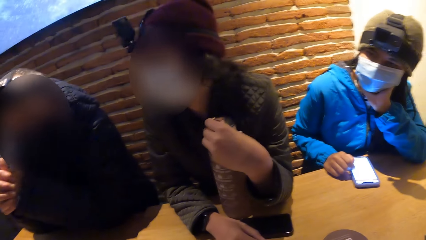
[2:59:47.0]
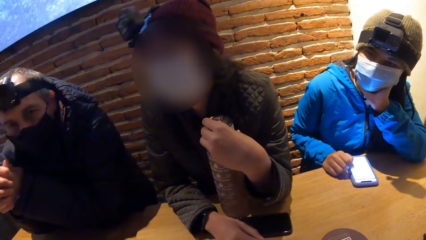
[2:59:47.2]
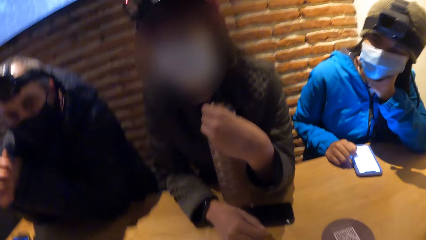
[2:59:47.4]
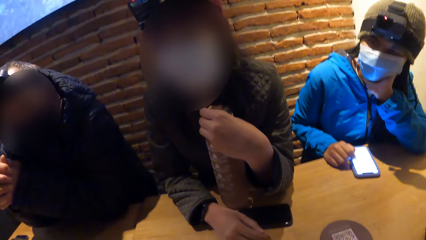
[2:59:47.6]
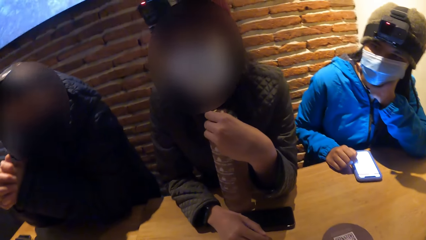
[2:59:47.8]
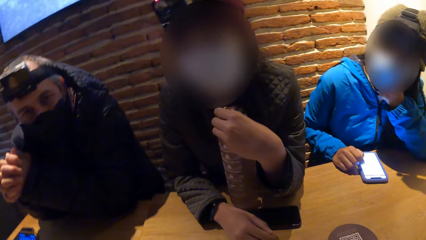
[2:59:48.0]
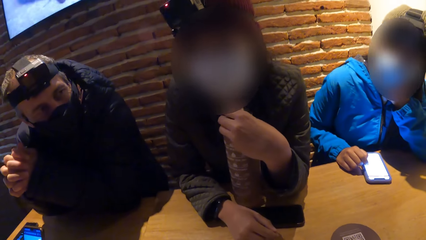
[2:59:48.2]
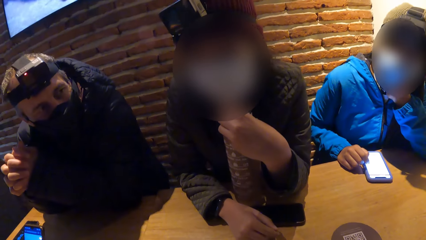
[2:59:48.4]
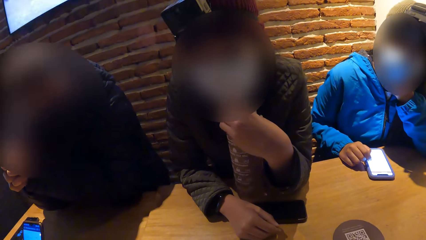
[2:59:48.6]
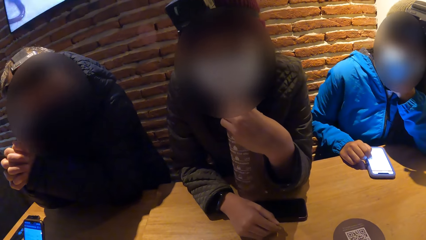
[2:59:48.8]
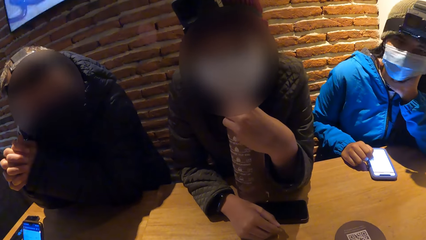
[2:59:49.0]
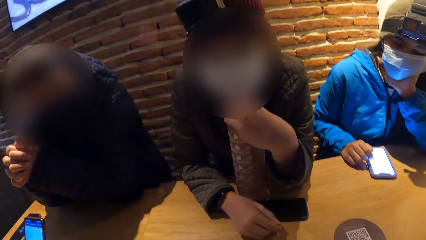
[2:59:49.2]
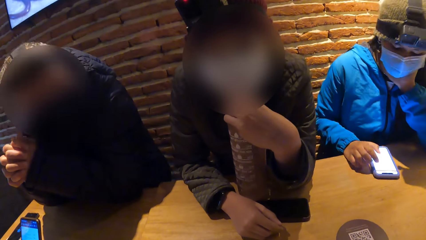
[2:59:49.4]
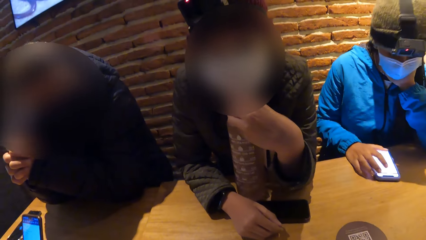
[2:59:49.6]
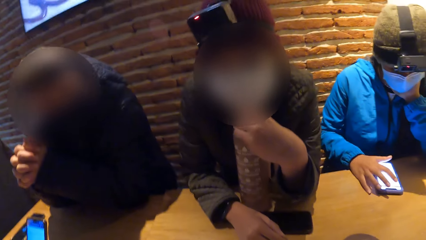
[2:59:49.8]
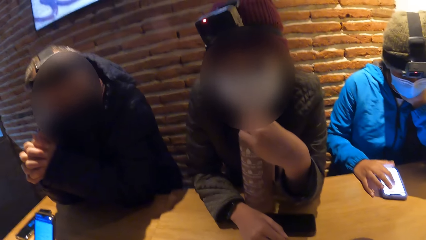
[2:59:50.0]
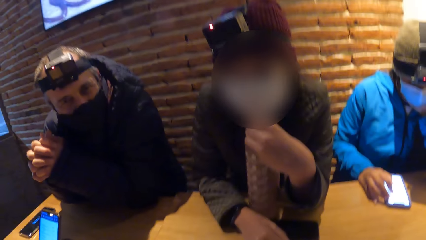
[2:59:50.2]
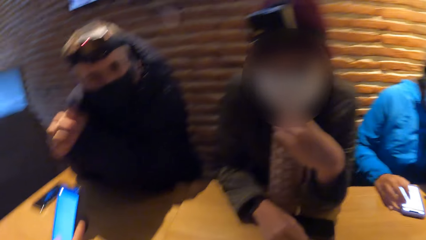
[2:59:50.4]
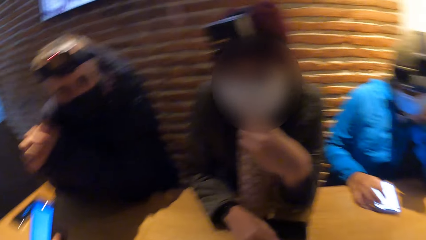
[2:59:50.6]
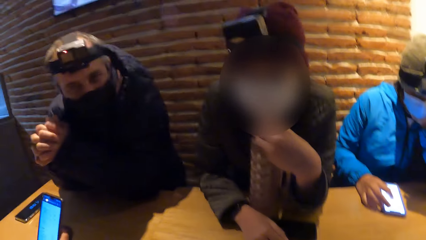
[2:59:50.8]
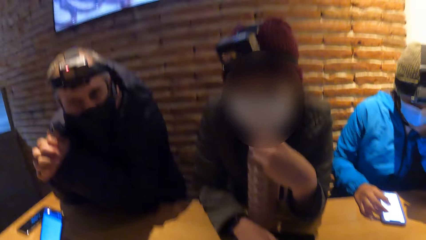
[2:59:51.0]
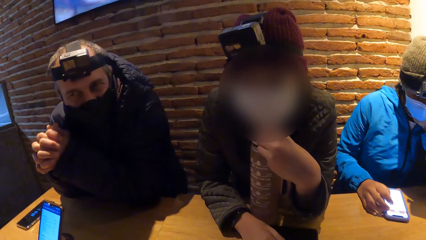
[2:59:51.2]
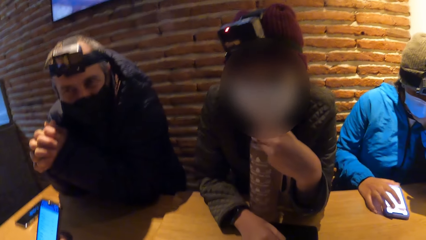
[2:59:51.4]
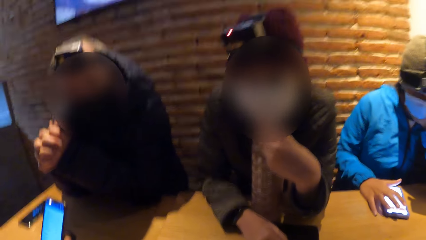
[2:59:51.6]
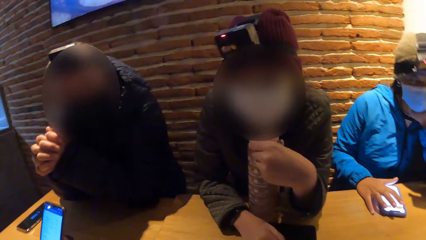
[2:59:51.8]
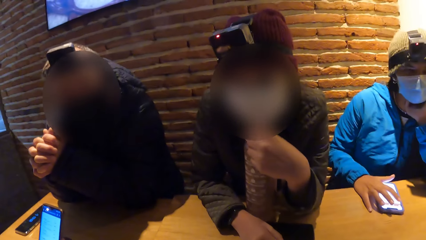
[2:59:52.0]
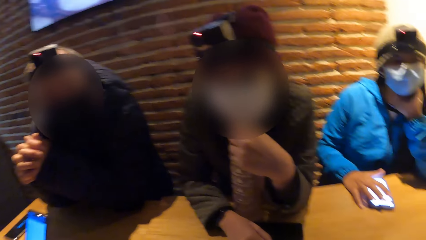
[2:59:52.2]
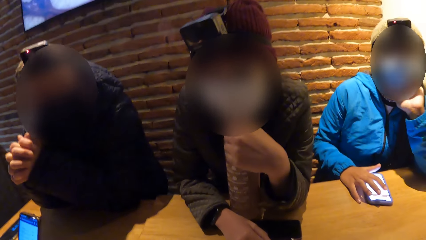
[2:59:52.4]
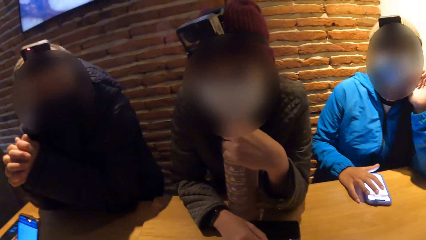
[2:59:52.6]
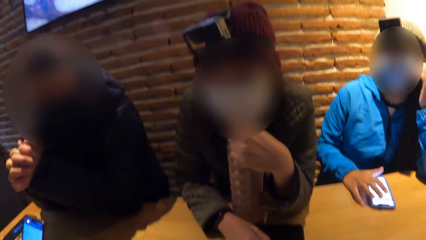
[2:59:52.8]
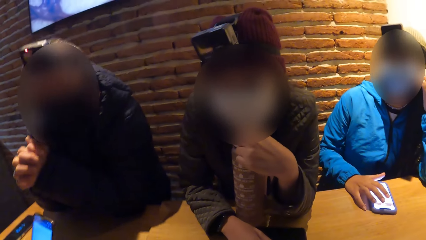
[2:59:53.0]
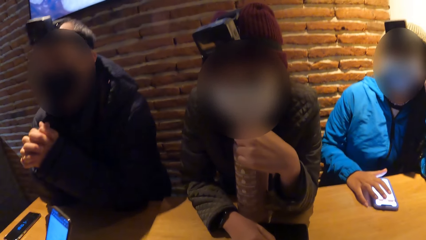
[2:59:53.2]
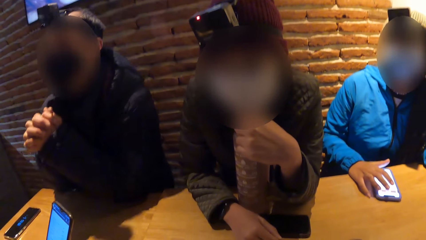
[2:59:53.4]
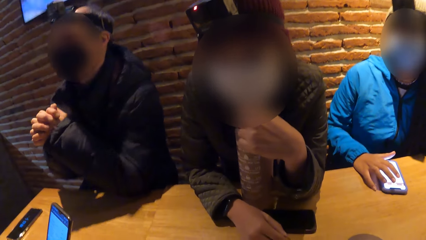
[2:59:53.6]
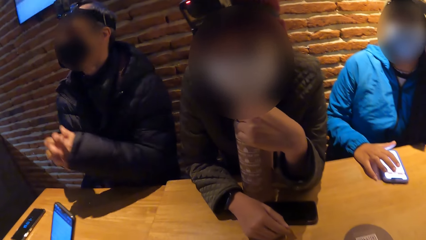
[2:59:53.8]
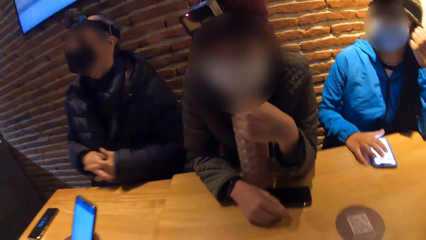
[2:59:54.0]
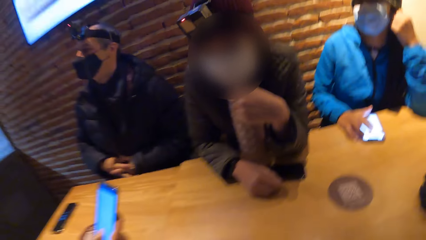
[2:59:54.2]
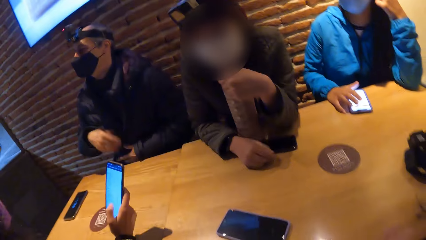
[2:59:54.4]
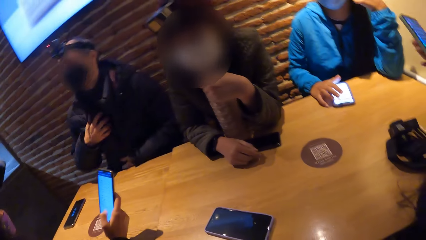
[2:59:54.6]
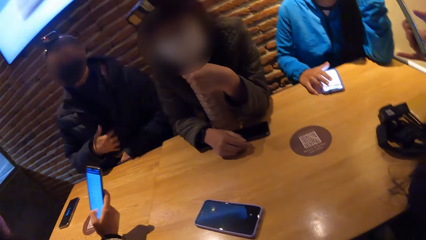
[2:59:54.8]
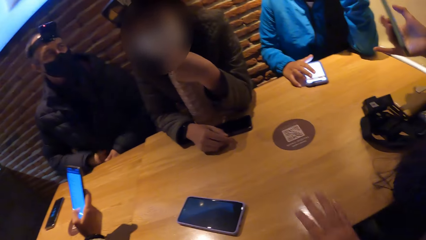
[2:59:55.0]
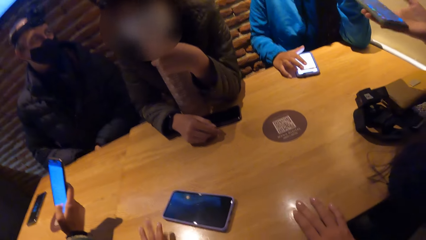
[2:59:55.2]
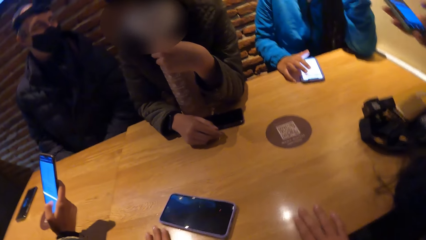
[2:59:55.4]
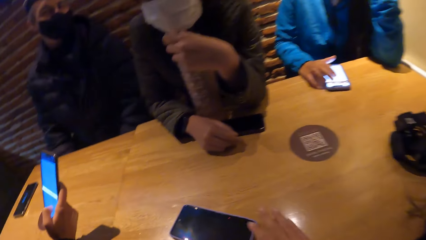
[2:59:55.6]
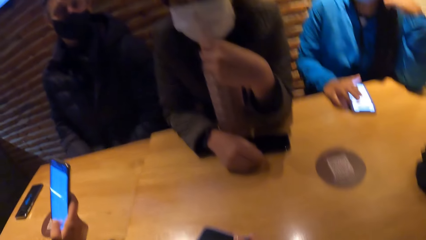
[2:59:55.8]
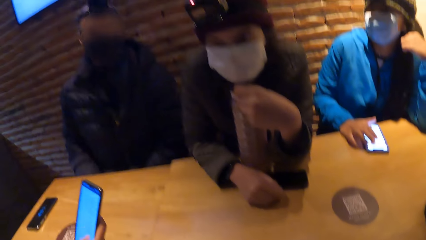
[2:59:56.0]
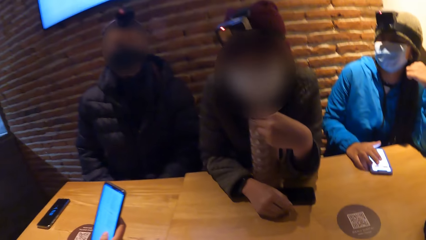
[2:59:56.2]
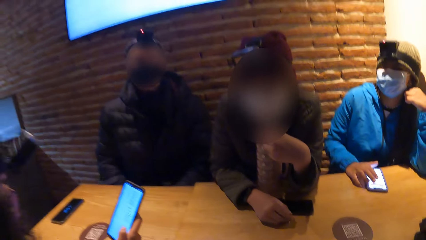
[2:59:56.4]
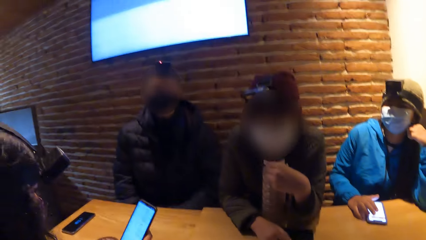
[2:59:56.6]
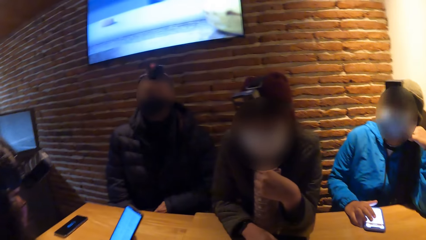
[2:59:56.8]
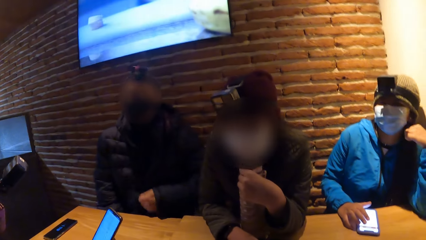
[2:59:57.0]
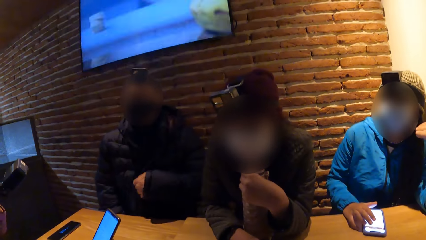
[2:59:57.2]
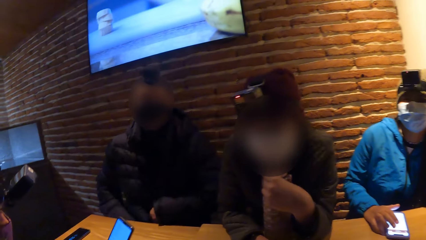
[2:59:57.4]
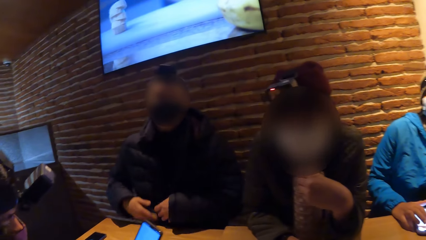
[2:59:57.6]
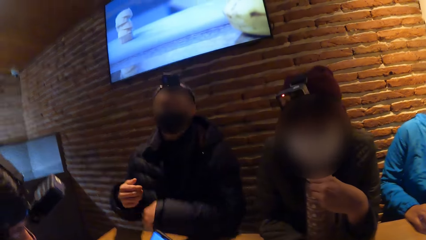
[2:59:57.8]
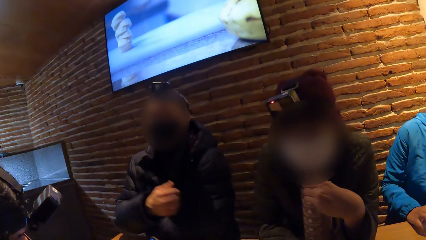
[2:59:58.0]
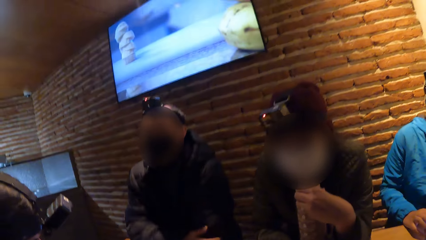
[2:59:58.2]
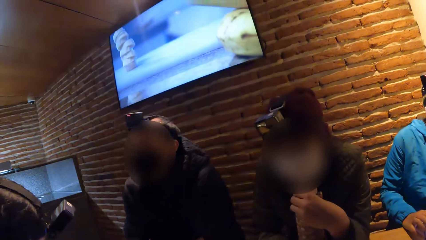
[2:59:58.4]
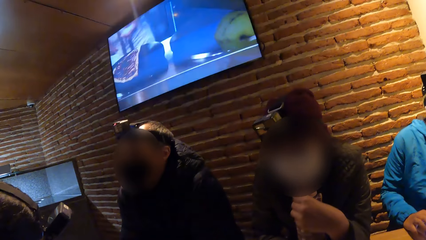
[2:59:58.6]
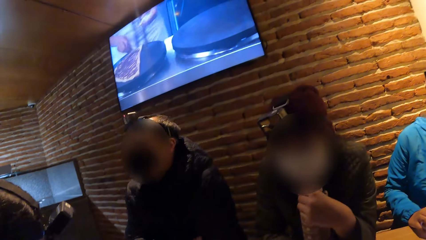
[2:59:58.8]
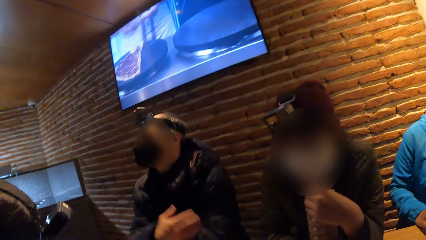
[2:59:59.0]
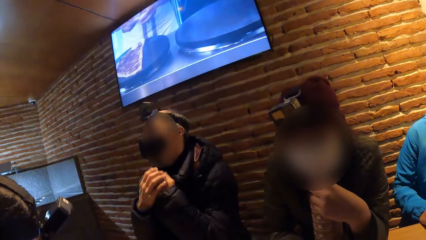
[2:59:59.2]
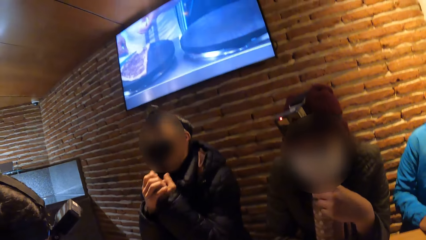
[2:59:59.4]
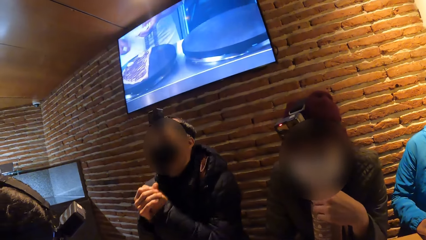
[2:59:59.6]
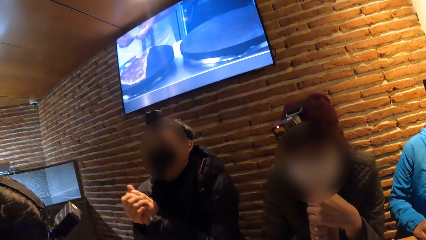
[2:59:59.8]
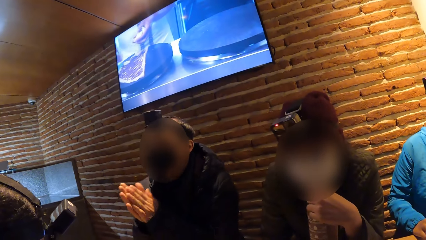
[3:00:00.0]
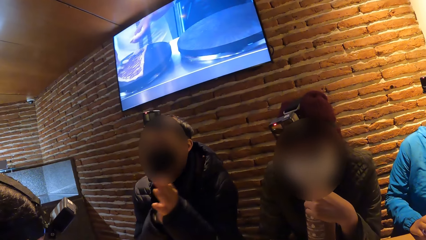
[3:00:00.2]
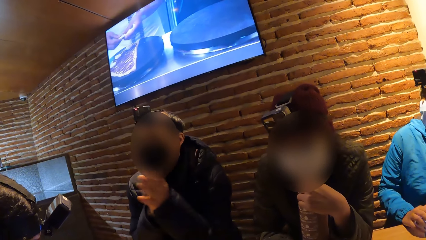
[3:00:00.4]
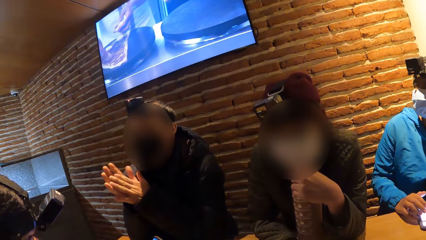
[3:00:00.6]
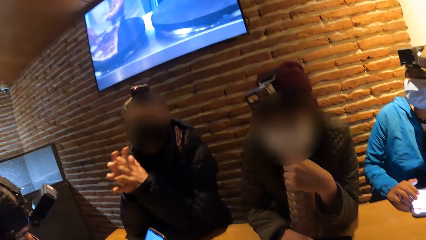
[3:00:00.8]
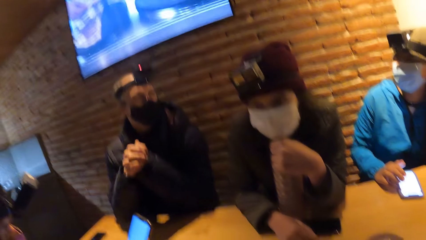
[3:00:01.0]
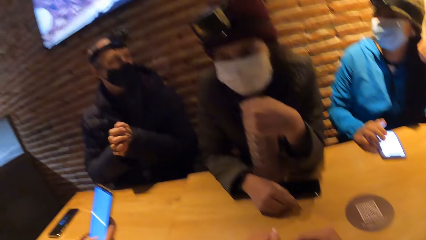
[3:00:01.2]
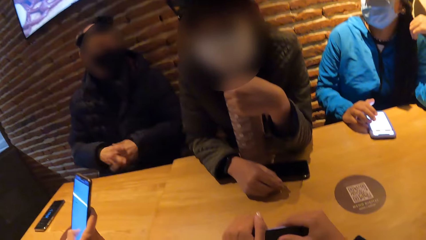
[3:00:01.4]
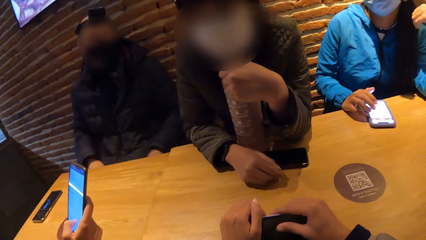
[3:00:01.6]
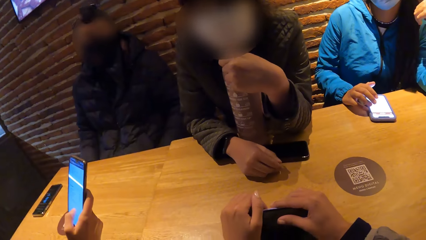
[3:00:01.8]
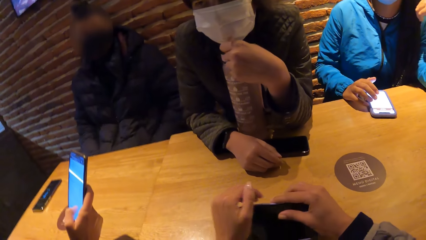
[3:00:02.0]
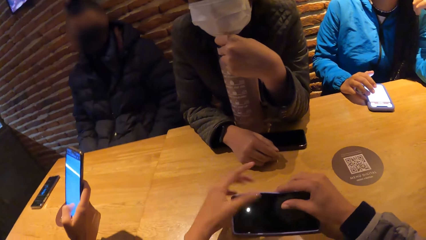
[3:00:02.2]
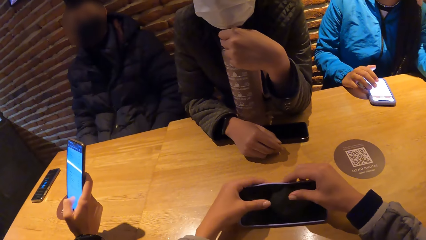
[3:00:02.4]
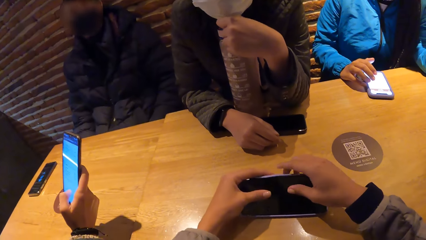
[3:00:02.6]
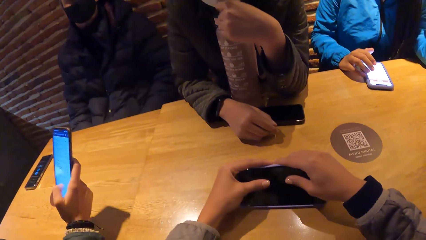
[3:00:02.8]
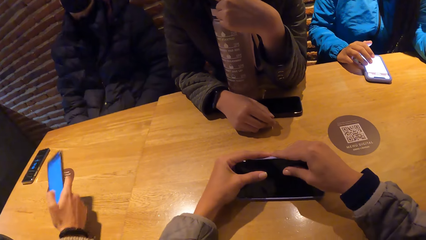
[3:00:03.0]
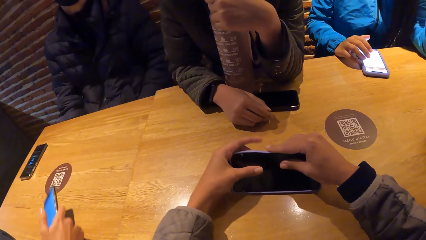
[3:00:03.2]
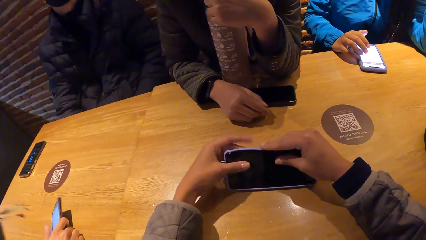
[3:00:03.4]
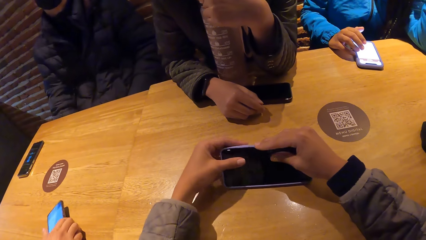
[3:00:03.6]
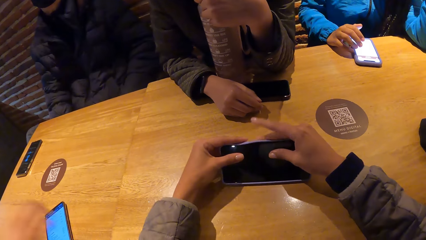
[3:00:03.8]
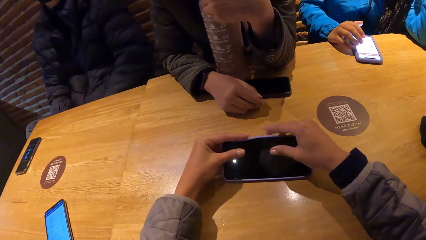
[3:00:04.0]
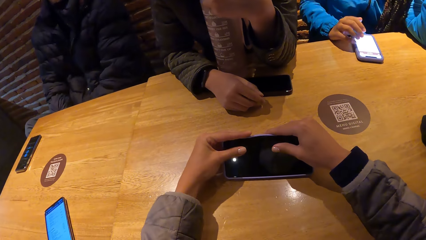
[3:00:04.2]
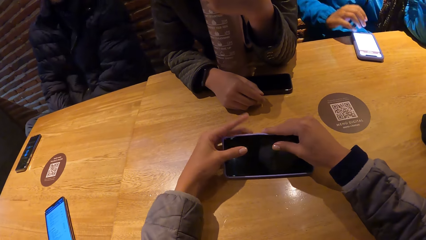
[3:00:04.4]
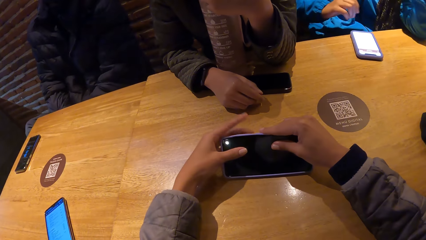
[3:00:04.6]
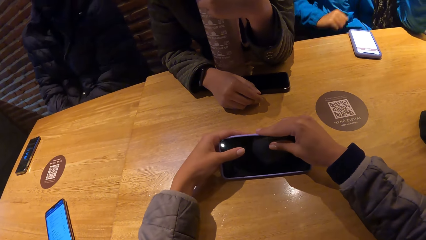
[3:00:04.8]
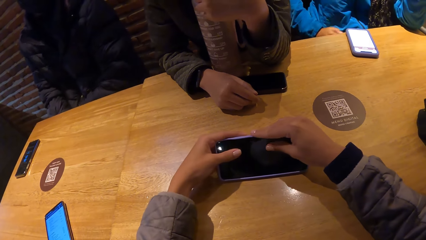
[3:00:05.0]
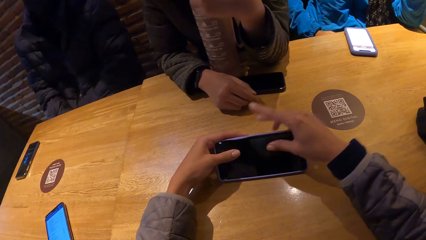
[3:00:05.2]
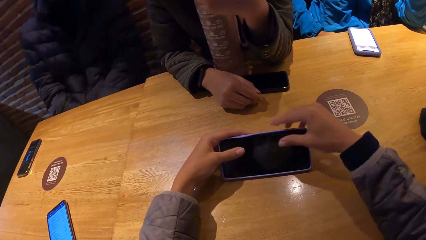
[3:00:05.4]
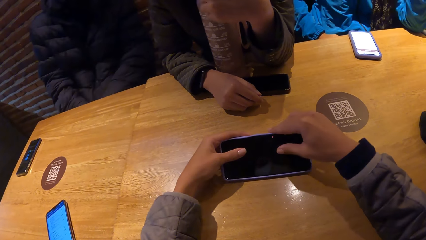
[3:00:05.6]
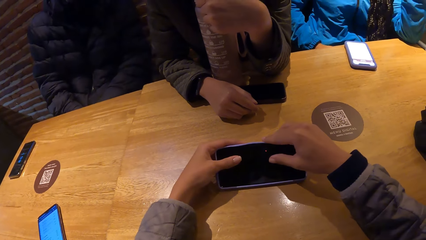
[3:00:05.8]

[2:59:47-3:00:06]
The woman touches her hair with her left hand. Another woman holds the phone with her right hand. The camera wearer holds the phone on the table with both hands. Another woman puts the phone on the table.
